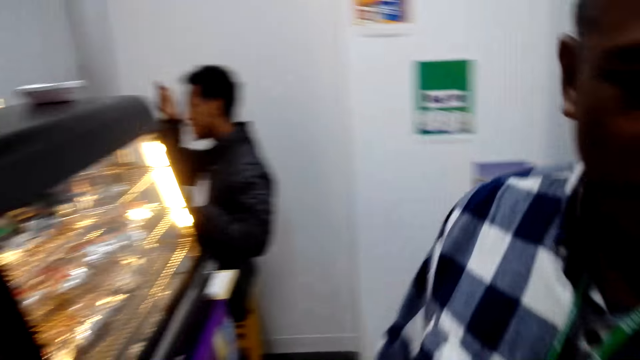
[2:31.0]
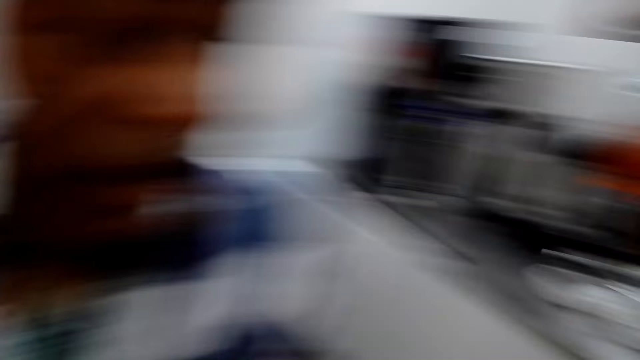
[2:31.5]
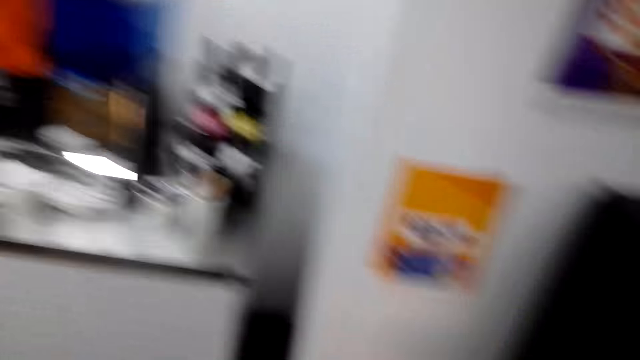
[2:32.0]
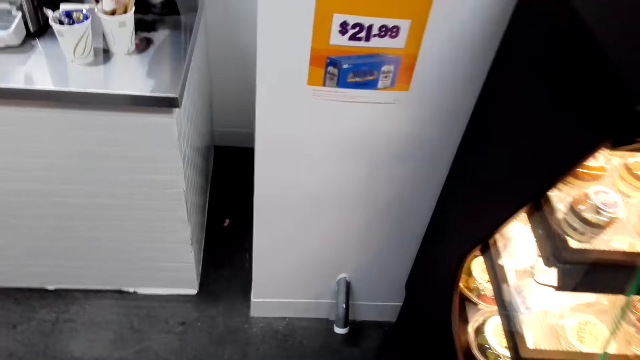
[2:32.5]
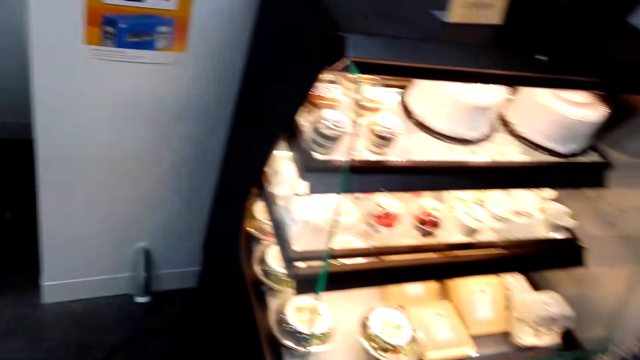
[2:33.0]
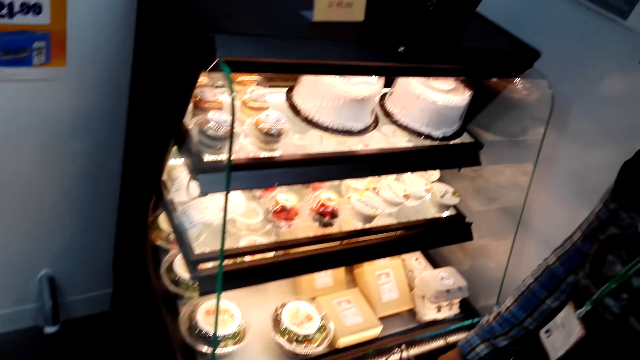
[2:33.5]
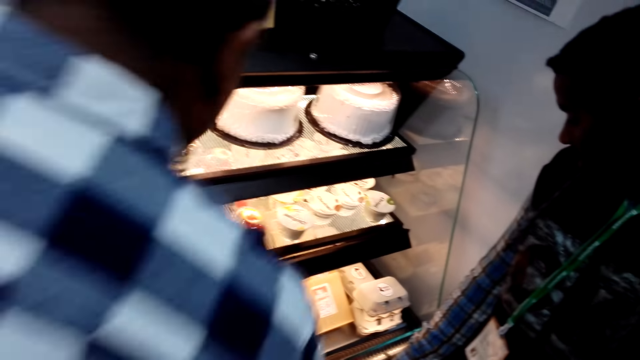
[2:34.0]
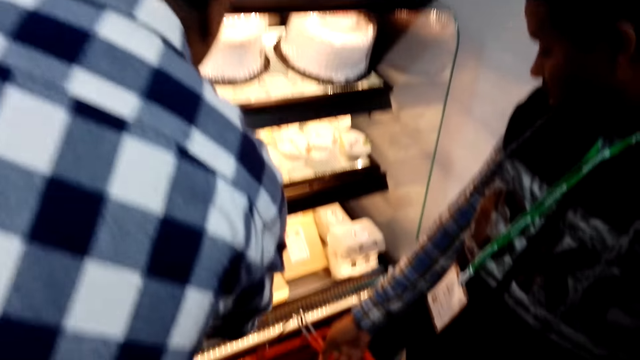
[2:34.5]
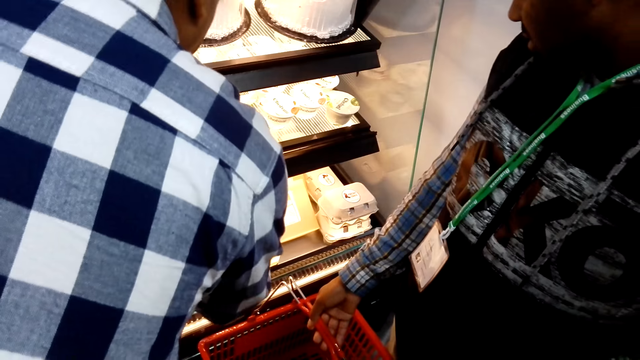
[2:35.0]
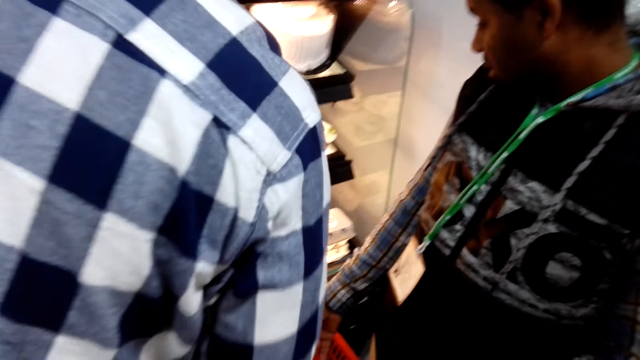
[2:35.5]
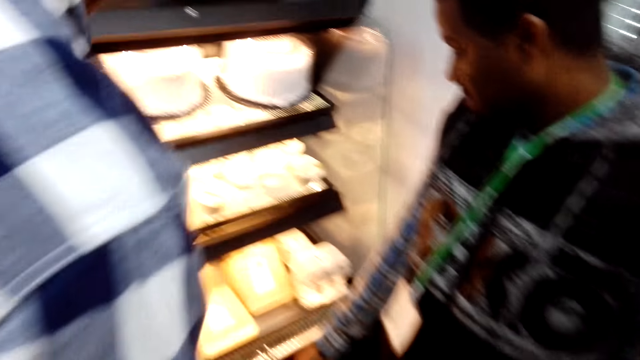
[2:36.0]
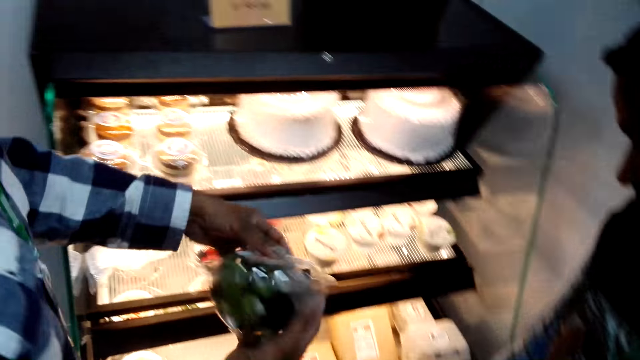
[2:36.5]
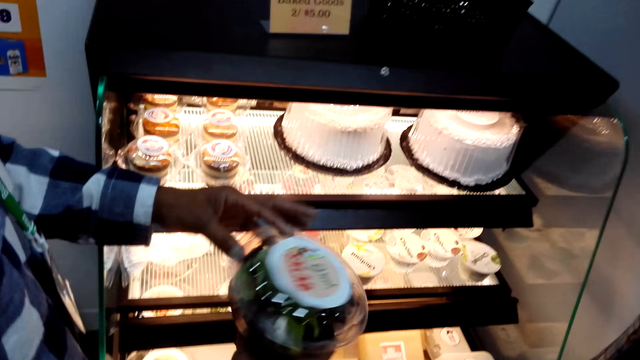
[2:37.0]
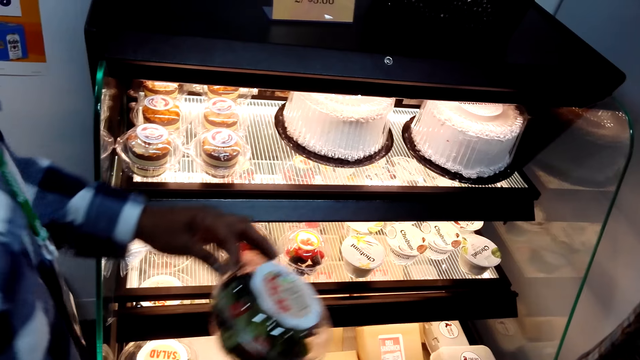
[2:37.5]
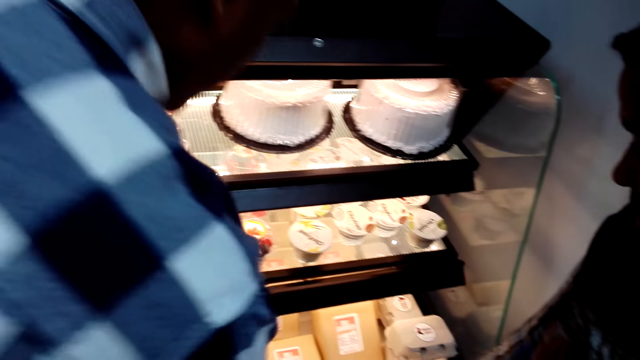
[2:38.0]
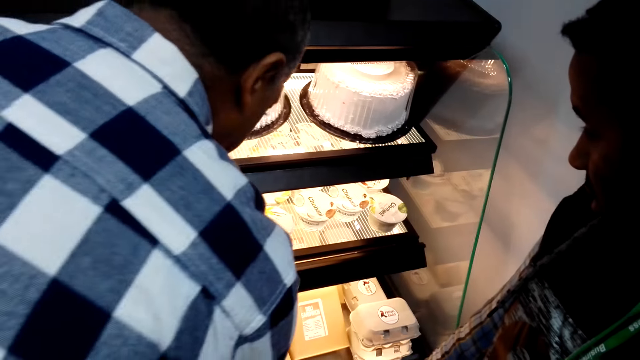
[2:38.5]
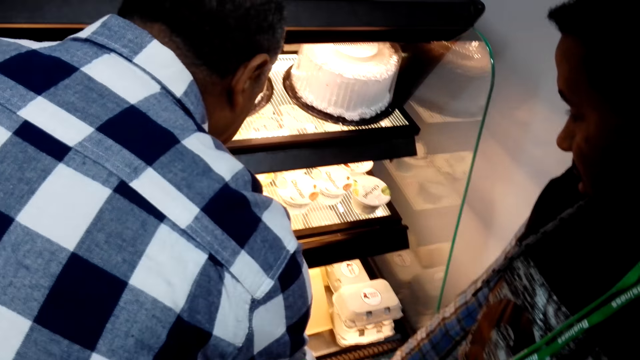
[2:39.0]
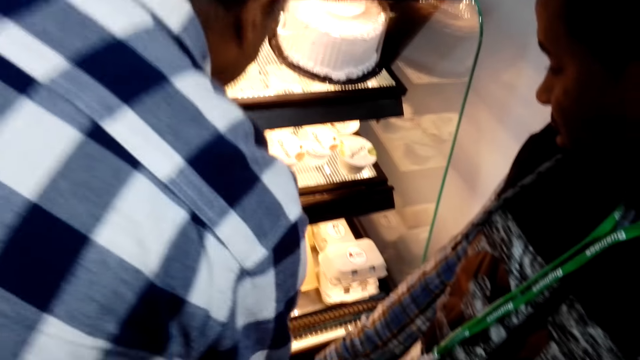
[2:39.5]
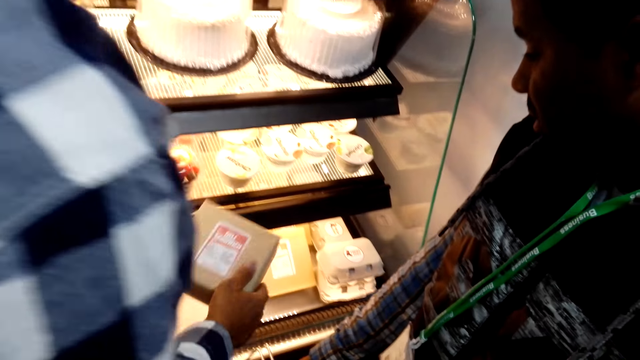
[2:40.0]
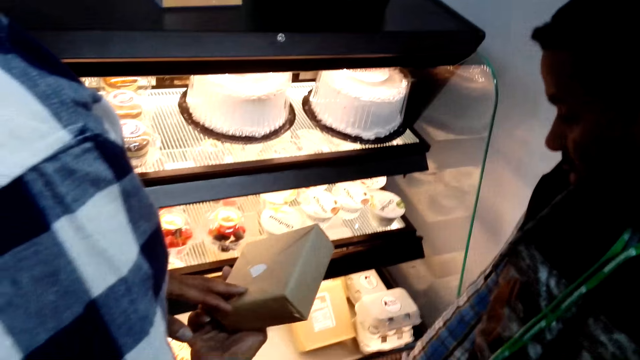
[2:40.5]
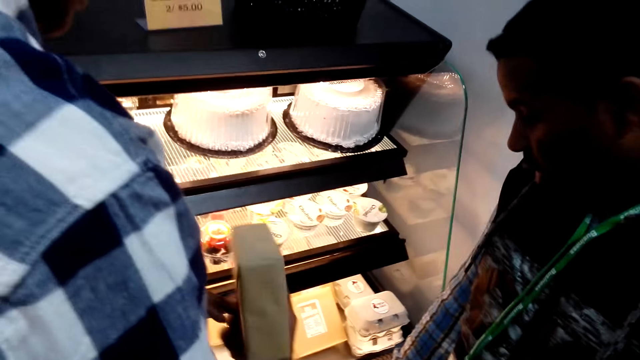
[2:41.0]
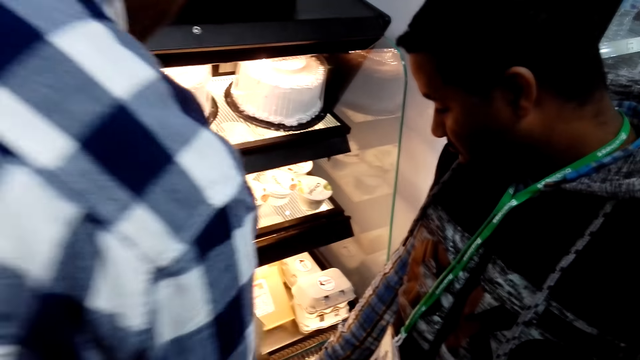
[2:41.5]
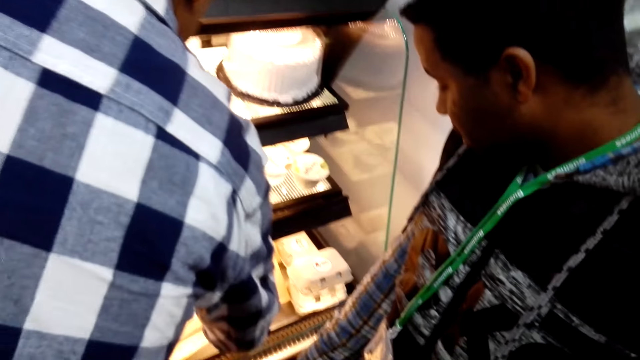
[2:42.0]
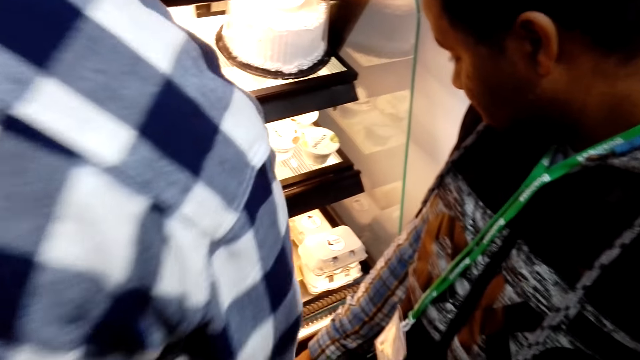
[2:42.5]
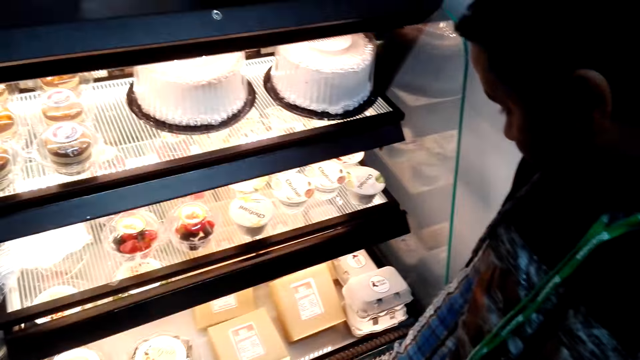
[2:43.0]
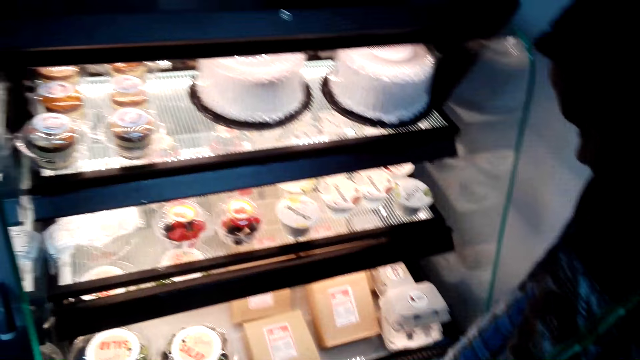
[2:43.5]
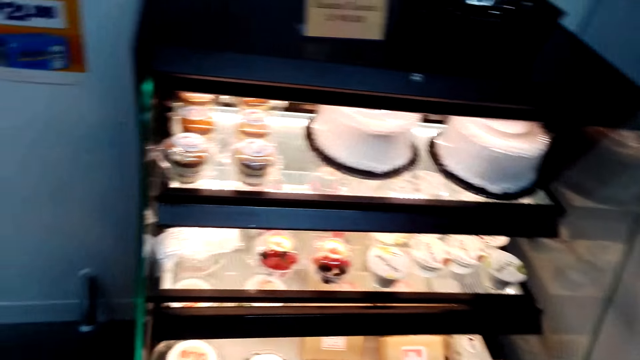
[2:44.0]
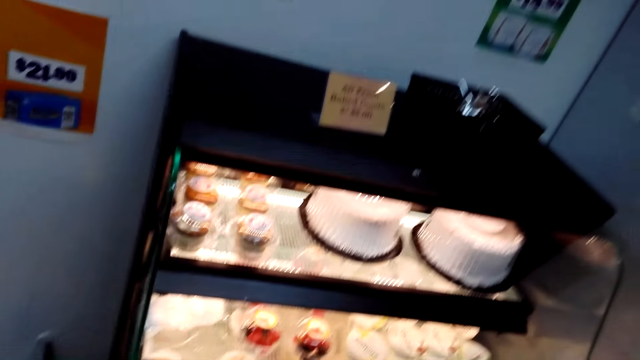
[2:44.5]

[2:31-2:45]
The camera wearer picks up salad from the display. A man holds the container and puts the container on the refrigerator. The man picks up something from the display. He holds the box and puts the box back on the refrigerator.

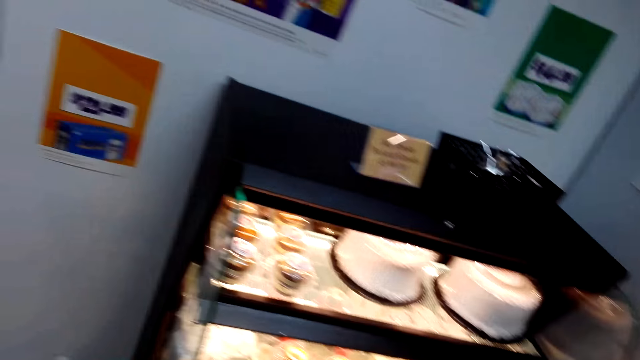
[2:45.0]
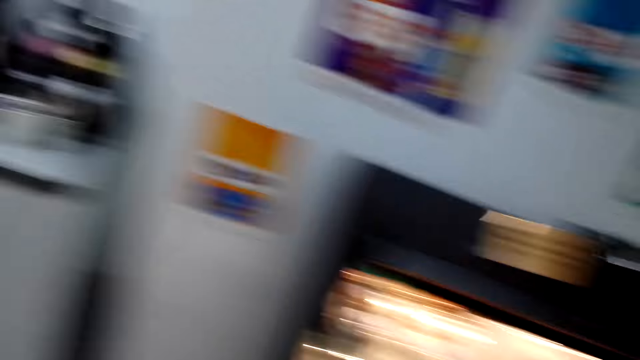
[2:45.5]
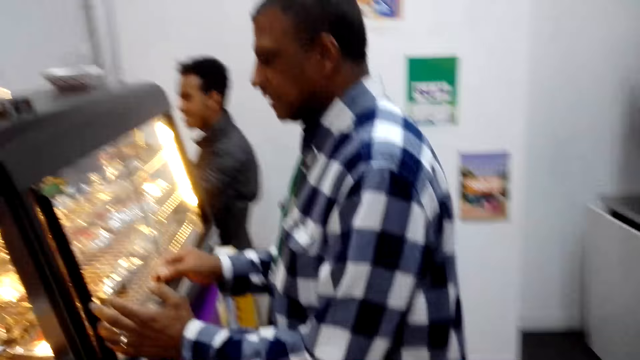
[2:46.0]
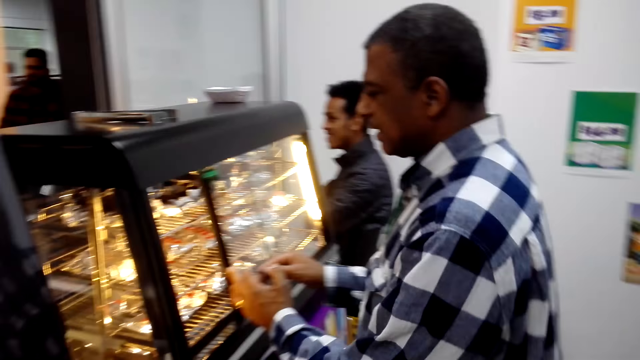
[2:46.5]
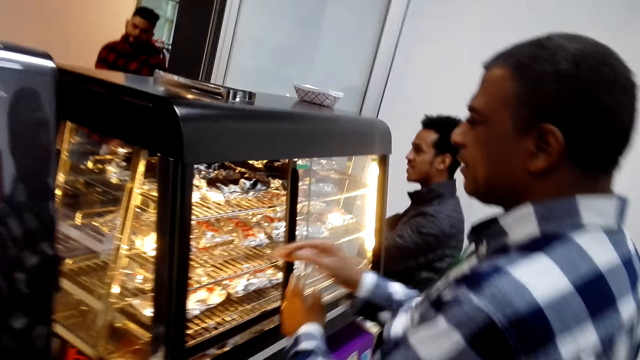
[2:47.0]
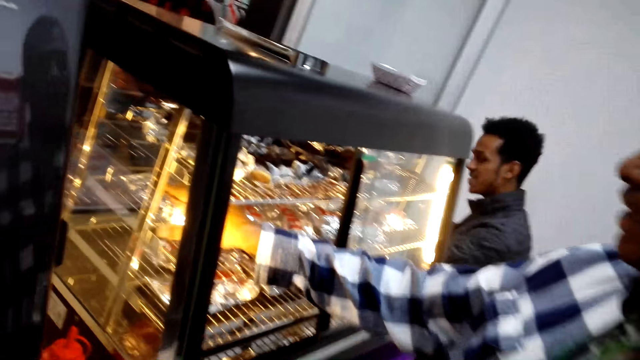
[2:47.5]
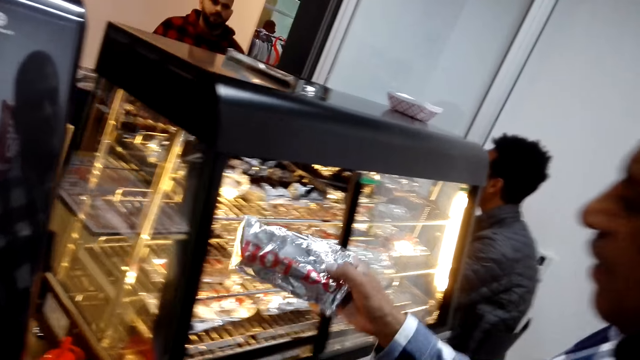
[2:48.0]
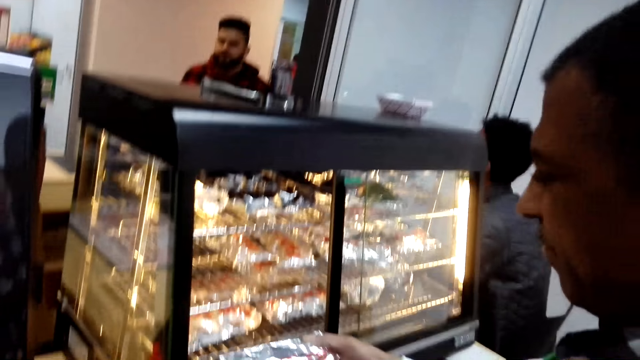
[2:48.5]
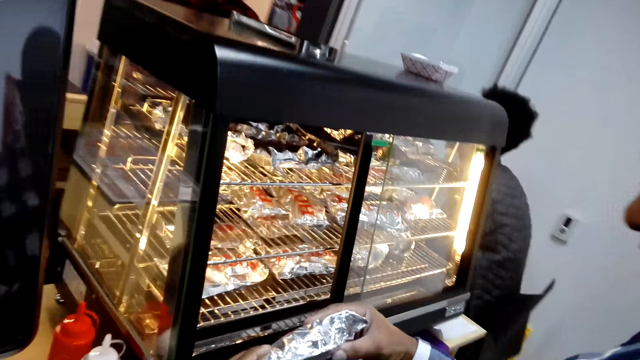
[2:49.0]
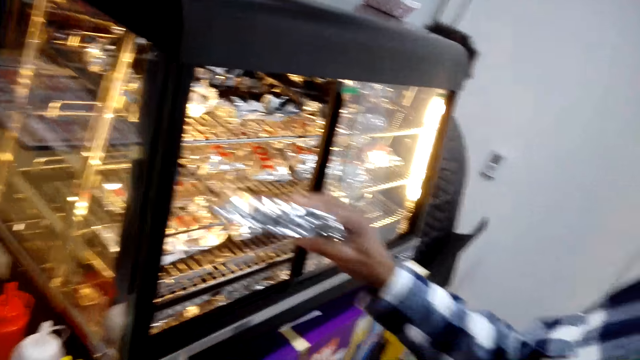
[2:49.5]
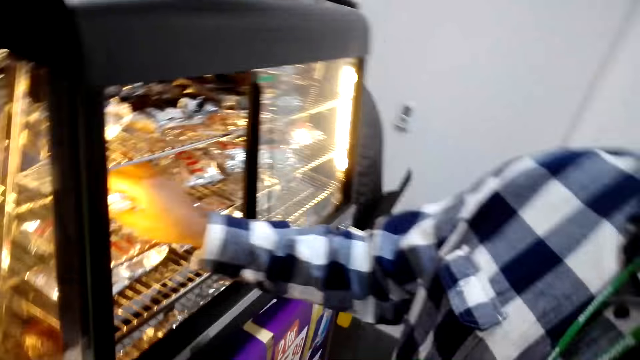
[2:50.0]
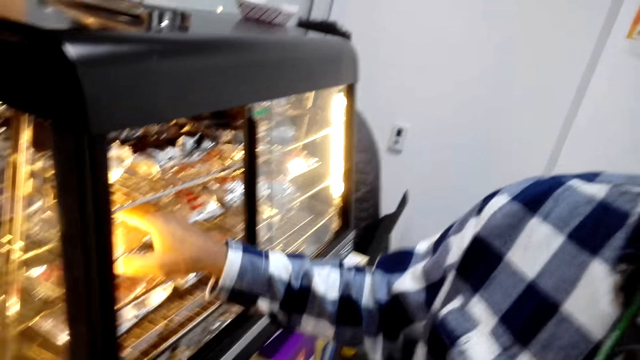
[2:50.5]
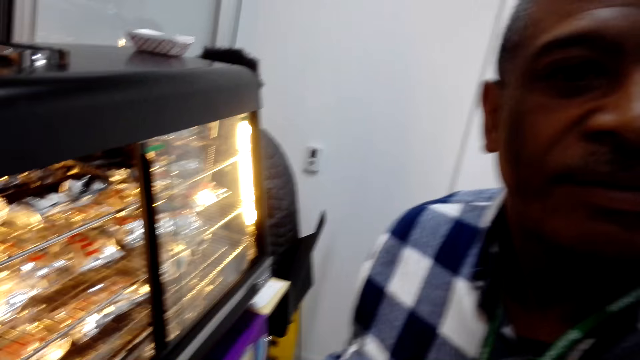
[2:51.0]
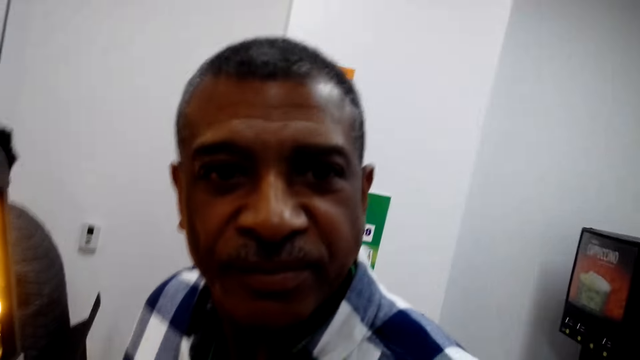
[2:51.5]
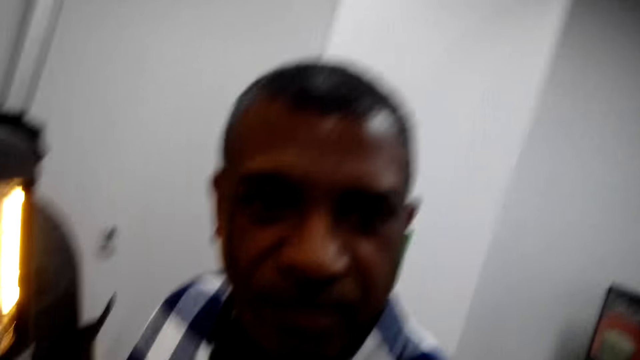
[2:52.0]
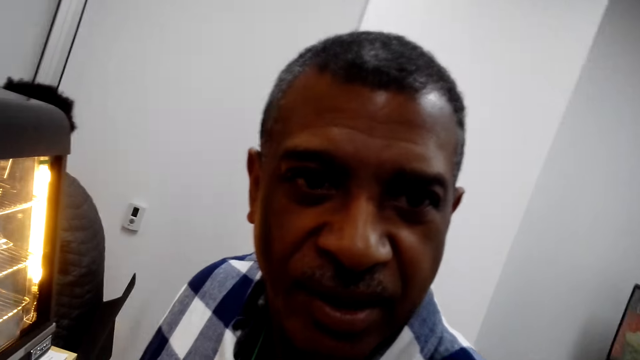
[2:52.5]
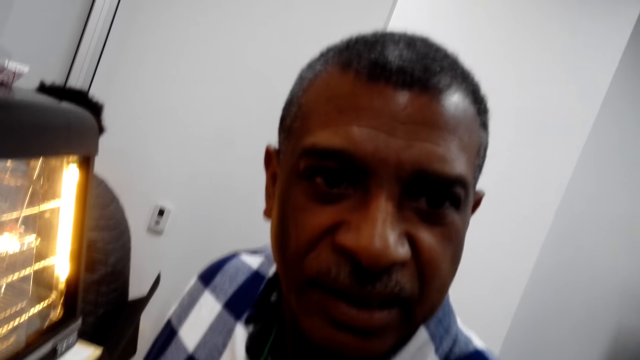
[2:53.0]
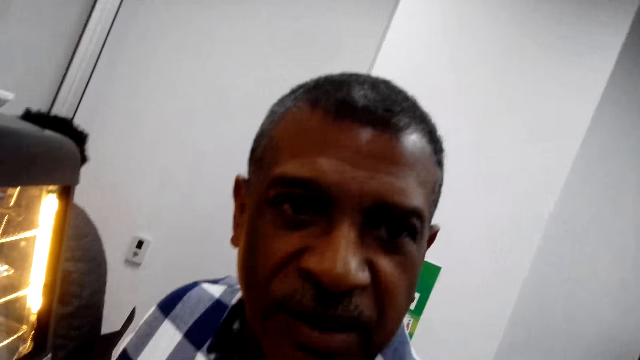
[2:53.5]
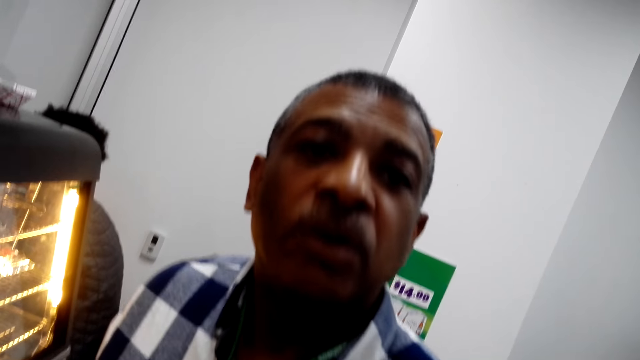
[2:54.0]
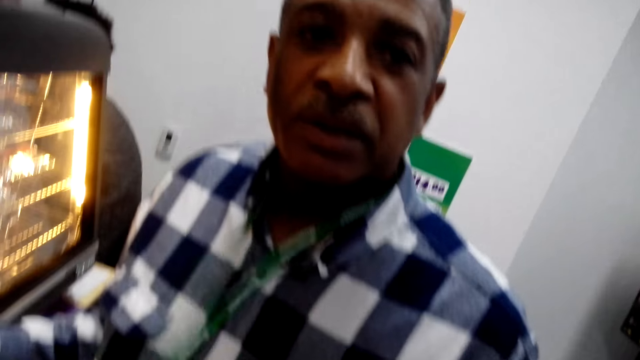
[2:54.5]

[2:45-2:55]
The camera wearer turns to the other side. A man opens the refrigerator, picks up the aluminum foil from the refrigerator and puts the aluminum foil back in the refrigerator.
